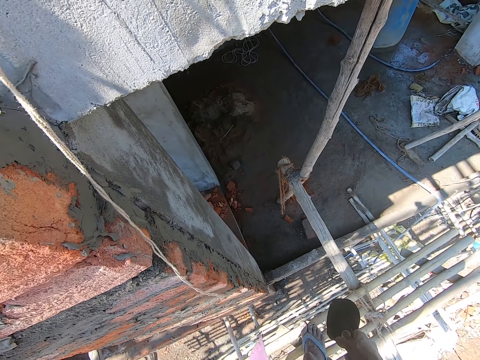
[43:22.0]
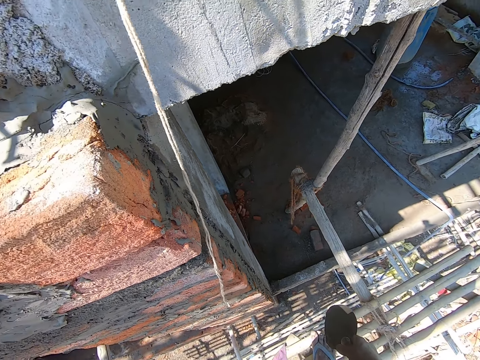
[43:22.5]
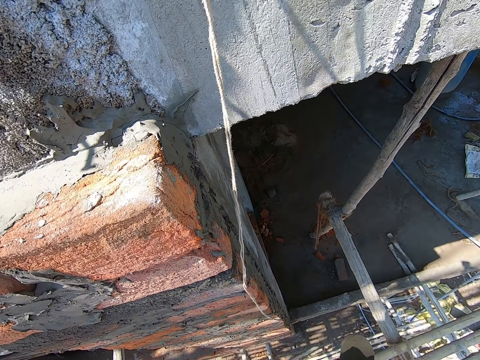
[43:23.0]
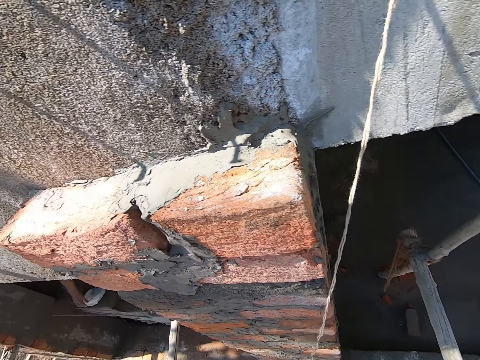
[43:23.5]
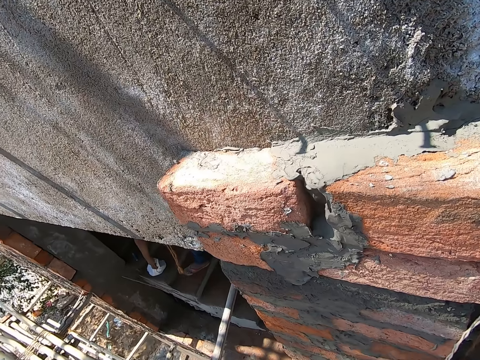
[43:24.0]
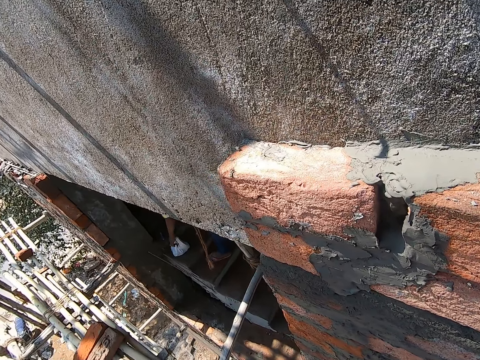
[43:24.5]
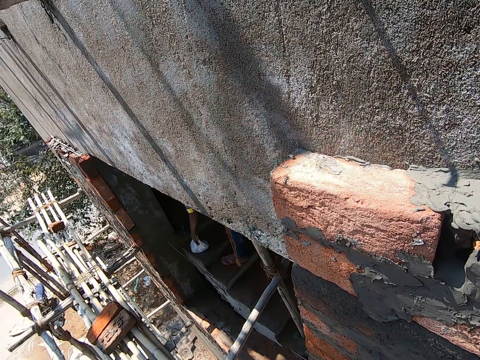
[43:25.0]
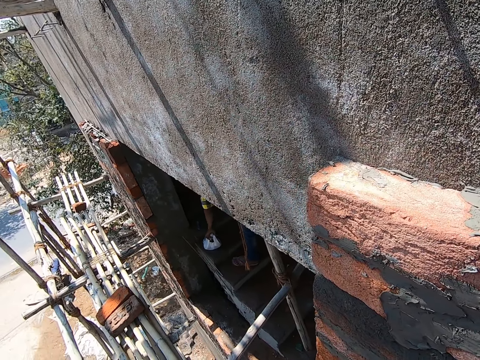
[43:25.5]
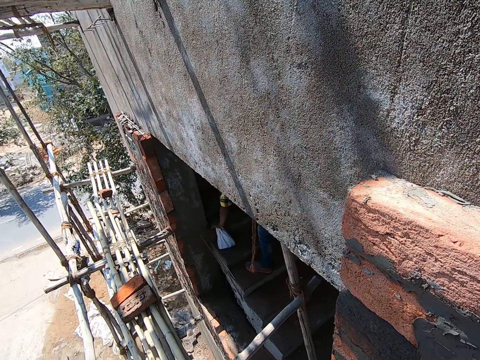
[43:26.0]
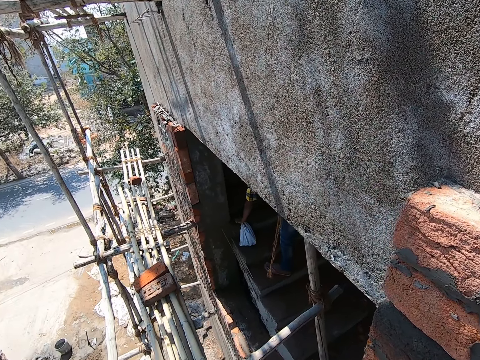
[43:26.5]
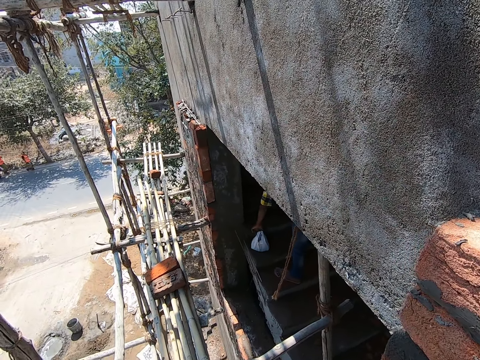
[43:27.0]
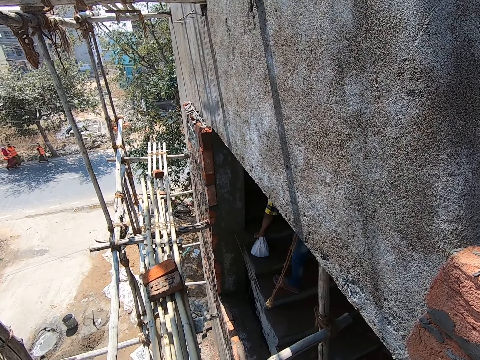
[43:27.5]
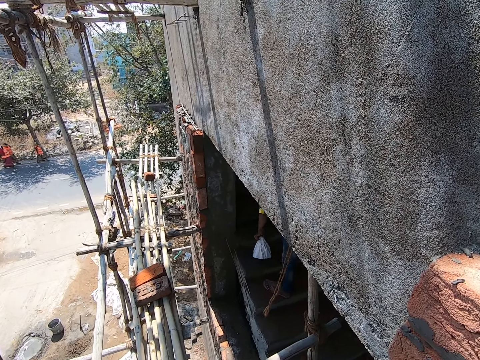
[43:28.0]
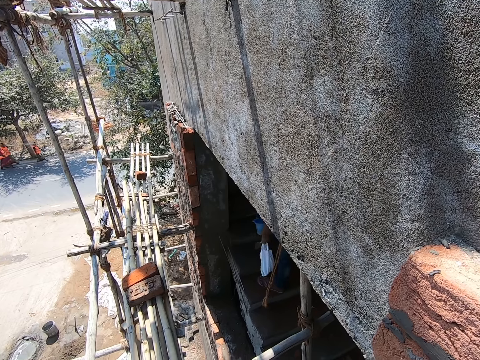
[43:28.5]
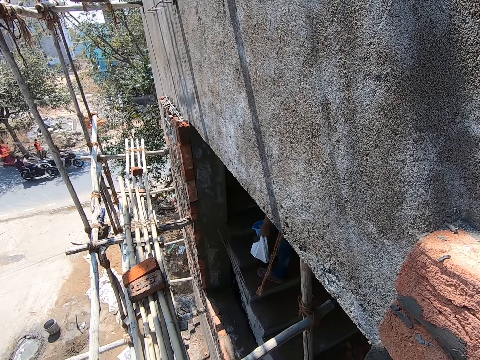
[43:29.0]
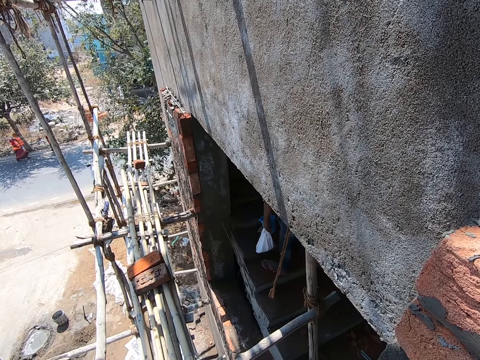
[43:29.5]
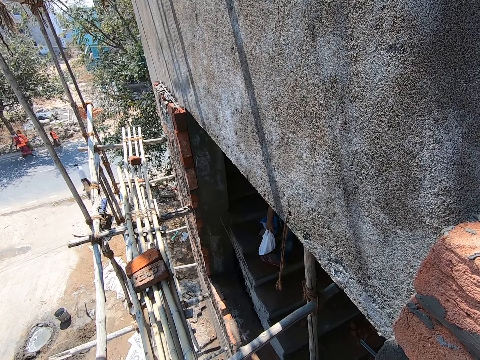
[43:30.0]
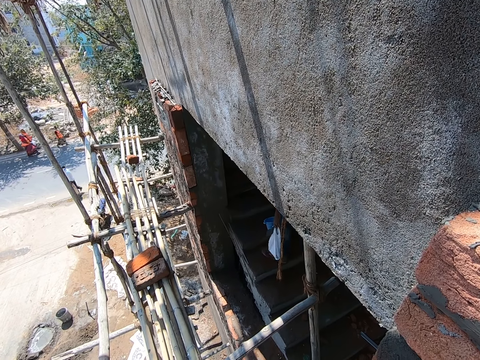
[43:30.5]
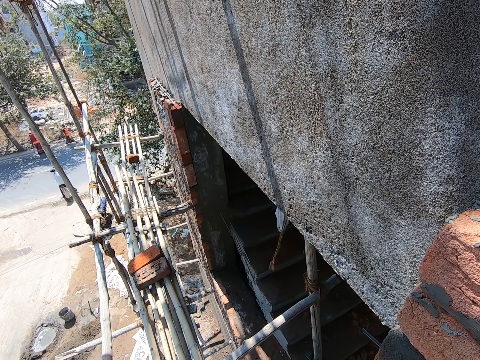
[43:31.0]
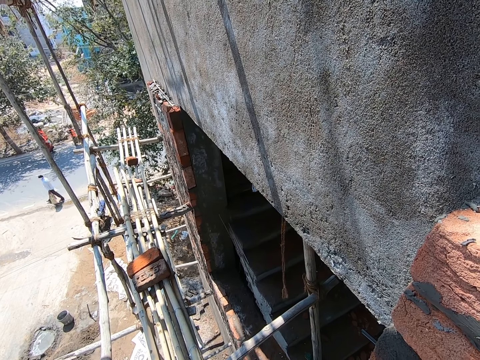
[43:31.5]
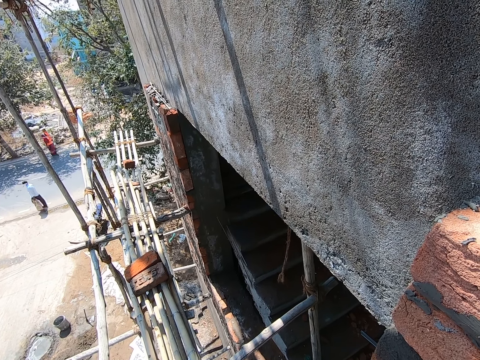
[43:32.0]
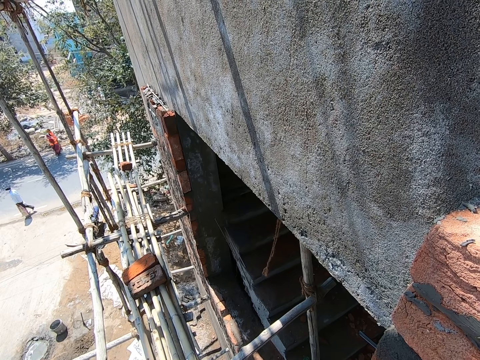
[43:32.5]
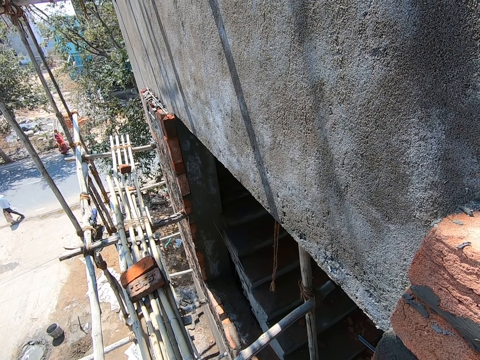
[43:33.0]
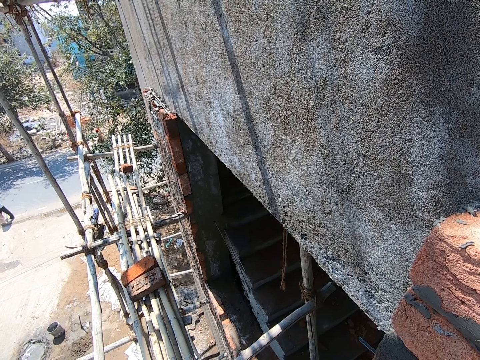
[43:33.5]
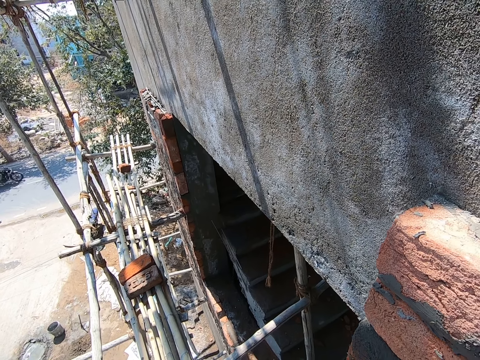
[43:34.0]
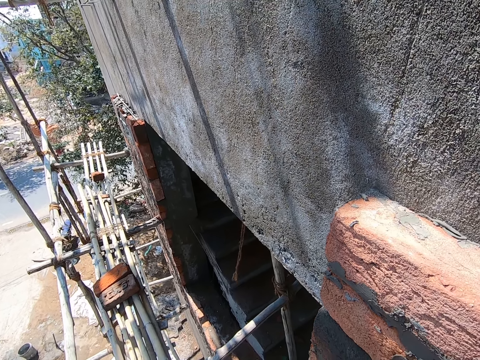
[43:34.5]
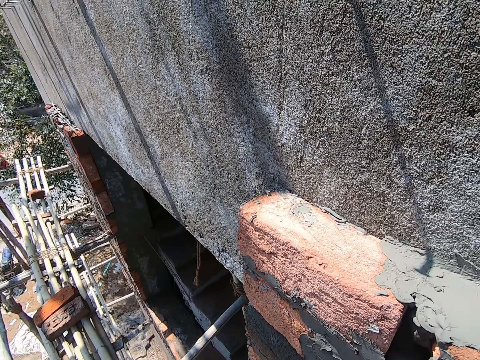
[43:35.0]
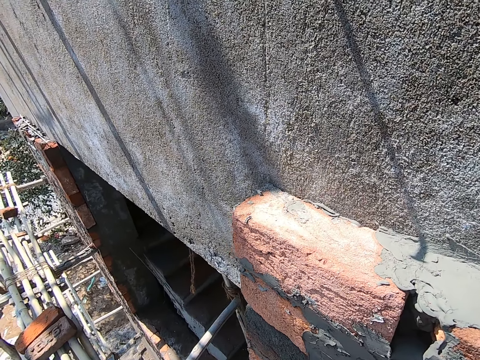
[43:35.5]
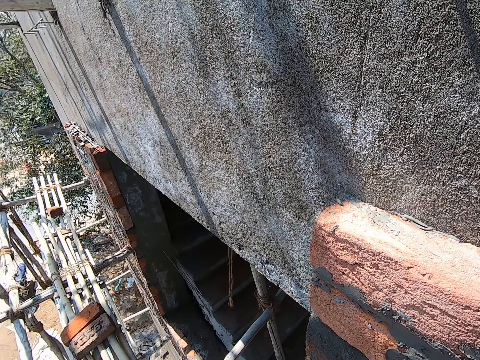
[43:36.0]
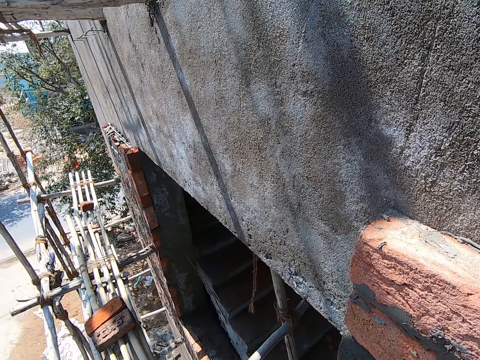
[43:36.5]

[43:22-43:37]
The camera wearer interacts with a man. The man touches a nylon on the stairs with his left hand. The man picks up the nylon on the stairs with his left hand. The man passes a bucket to his left hand. The man climbs the stairs.

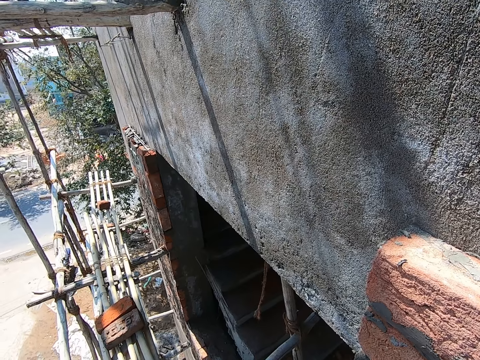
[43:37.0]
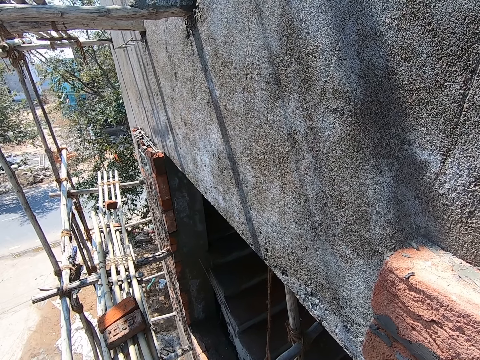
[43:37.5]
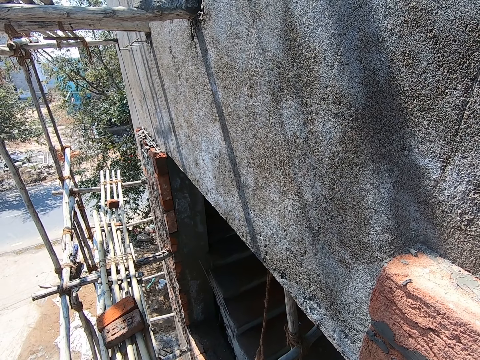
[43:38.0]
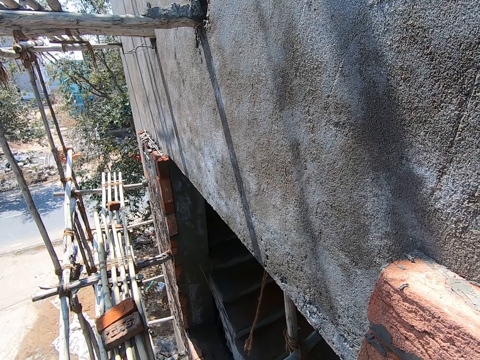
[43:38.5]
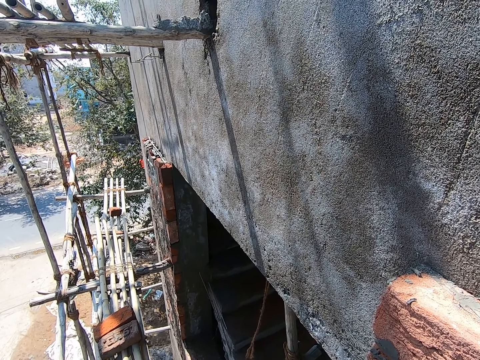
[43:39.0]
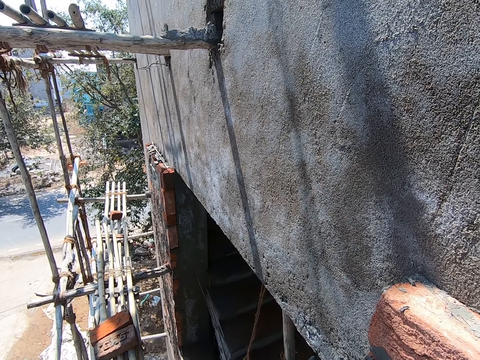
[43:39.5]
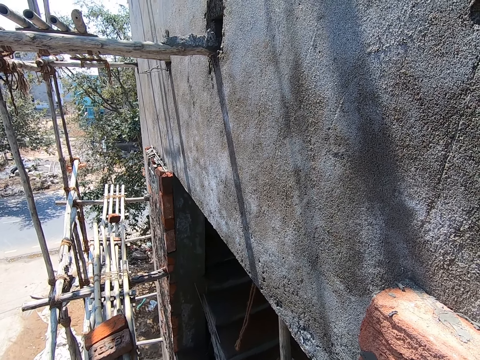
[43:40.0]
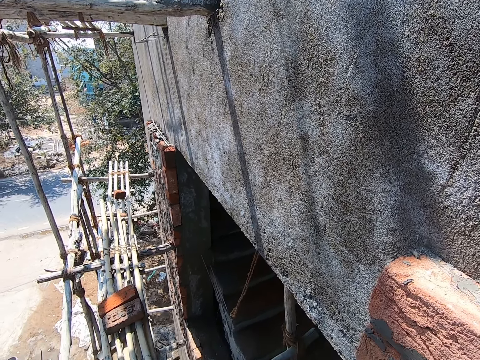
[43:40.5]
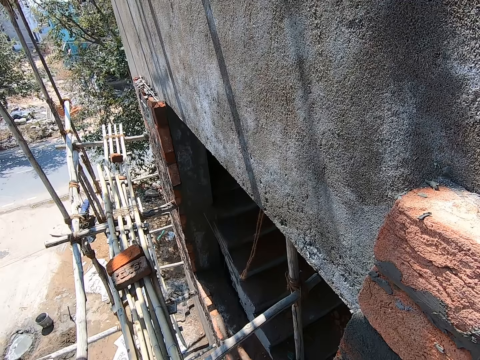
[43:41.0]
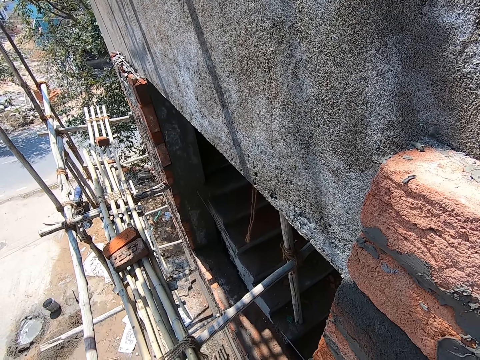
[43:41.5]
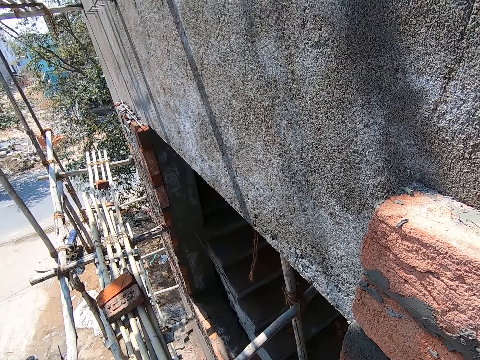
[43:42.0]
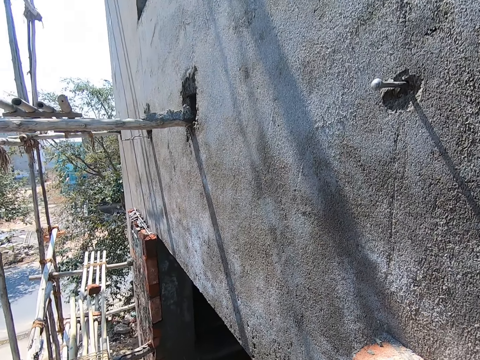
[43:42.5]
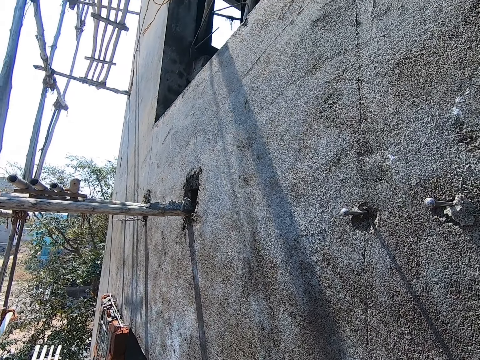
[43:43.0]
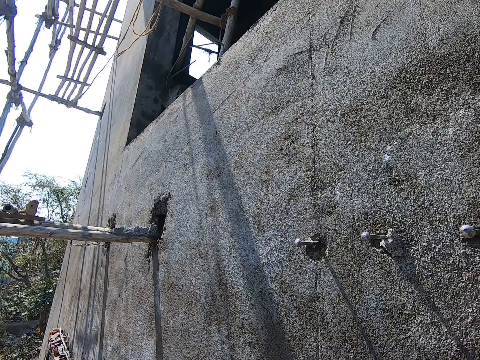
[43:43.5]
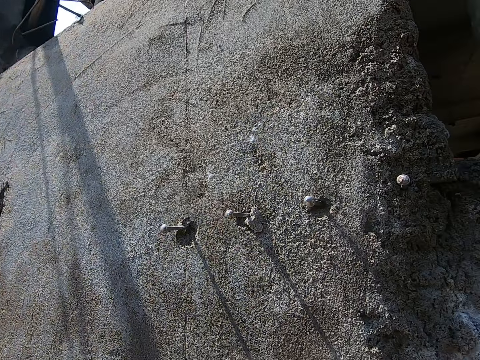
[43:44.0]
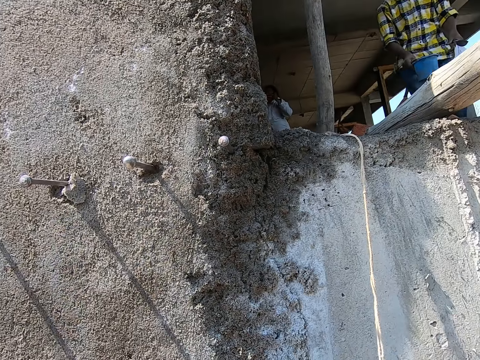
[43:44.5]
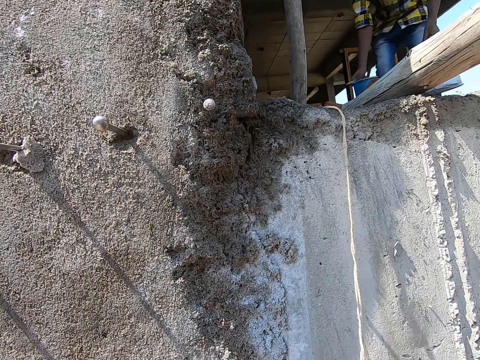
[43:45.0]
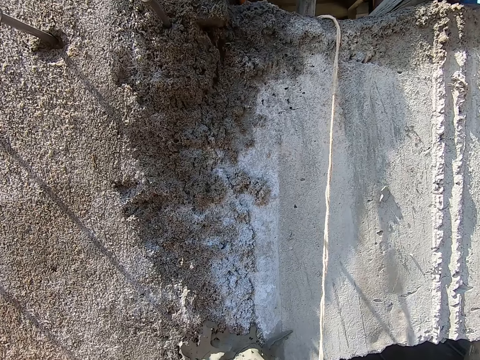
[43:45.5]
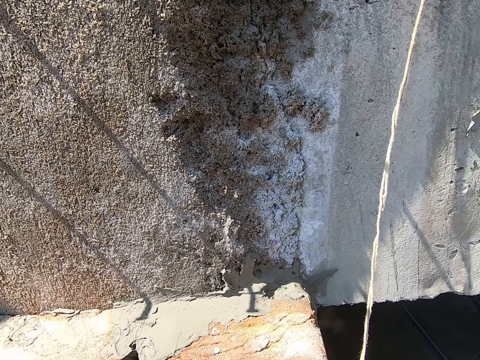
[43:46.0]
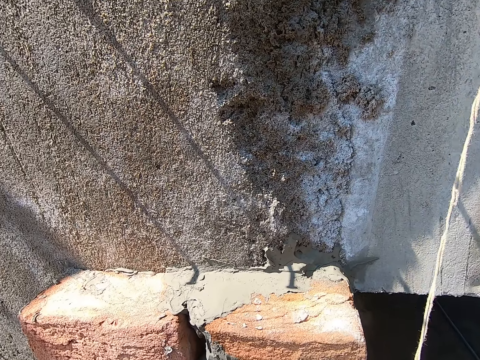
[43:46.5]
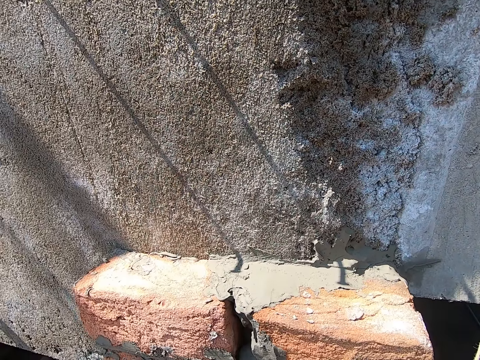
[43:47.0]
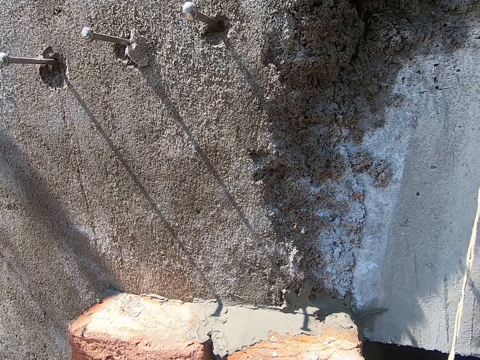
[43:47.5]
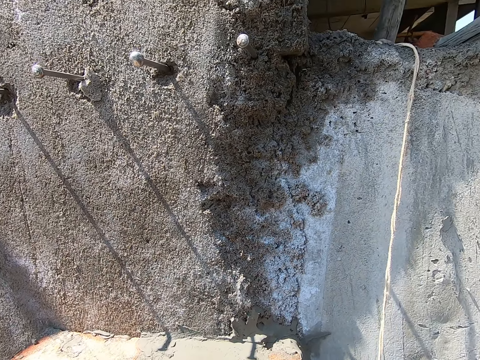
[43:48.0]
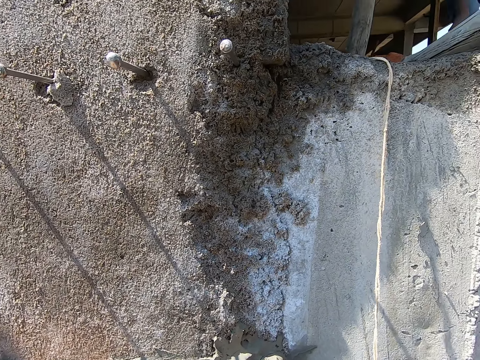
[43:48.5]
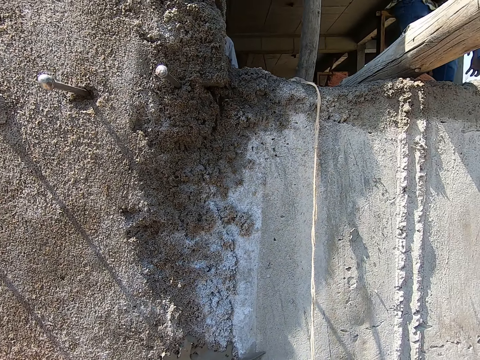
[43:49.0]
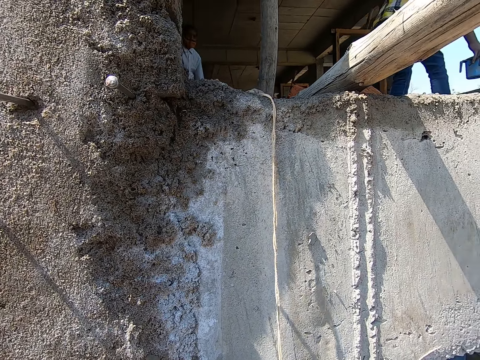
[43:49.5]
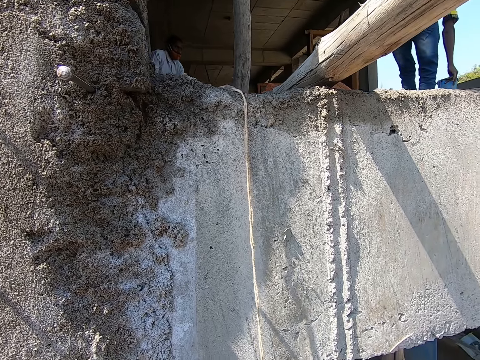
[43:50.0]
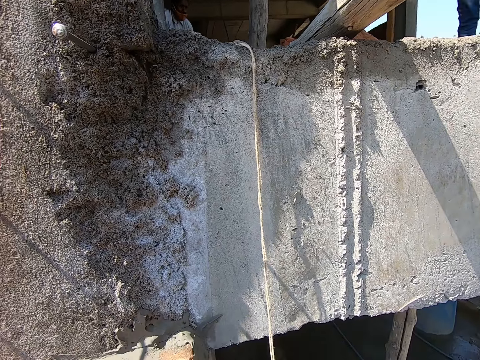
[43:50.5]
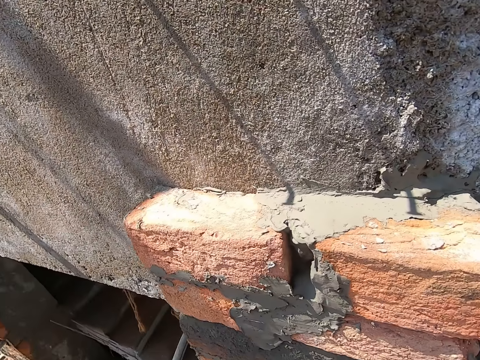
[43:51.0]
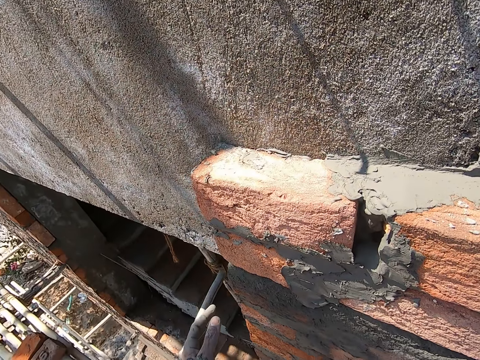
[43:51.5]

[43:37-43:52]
The man drops the bucket on the floor with his right hand and drops the nylon on the floor with his left hand. The man holds the bucket with his right hand.
